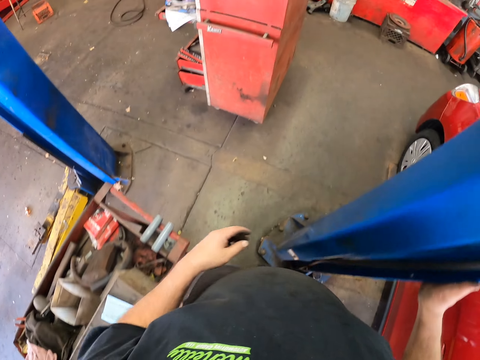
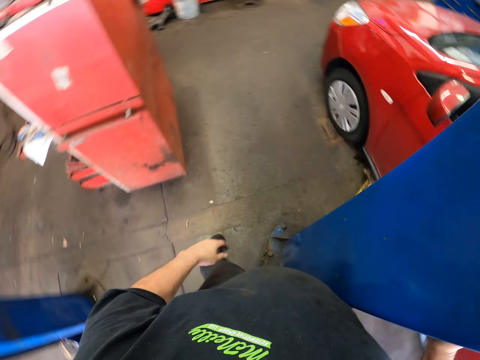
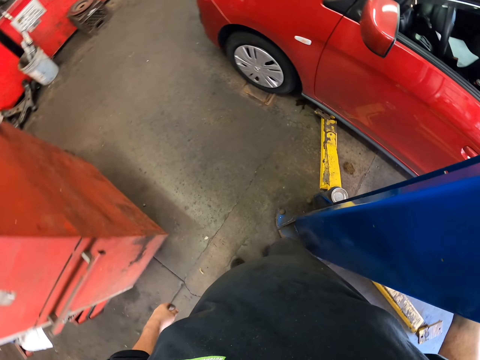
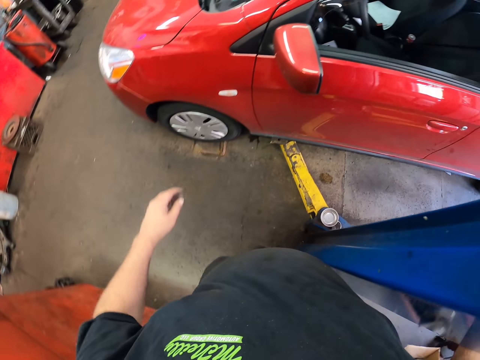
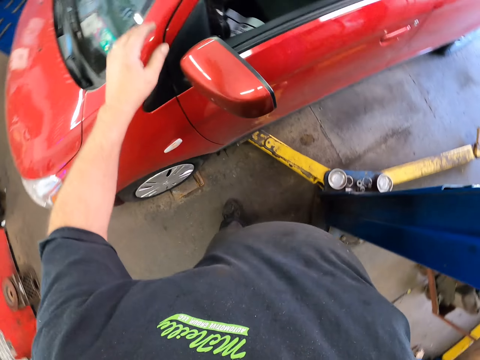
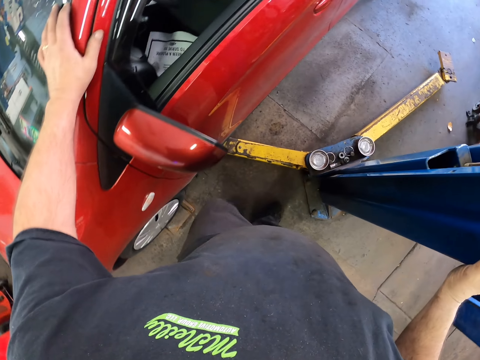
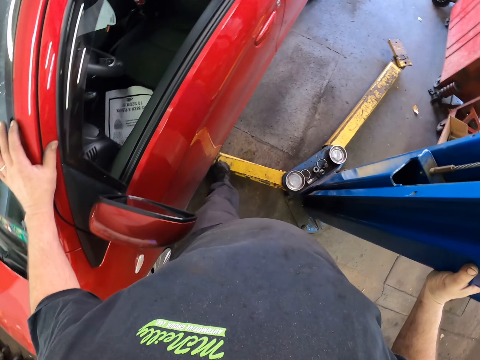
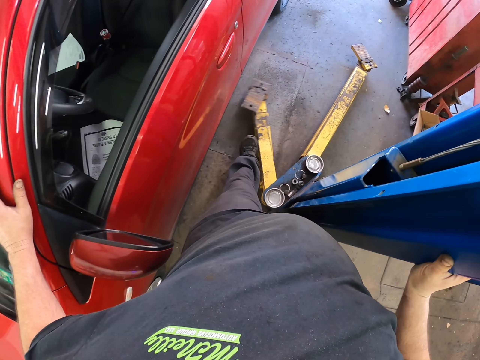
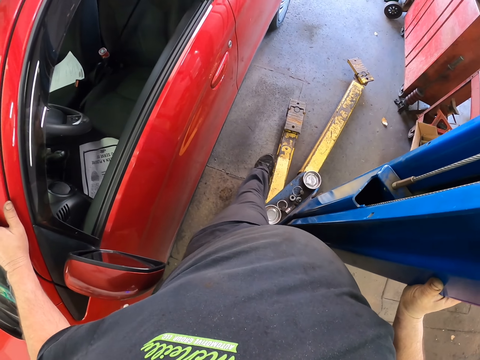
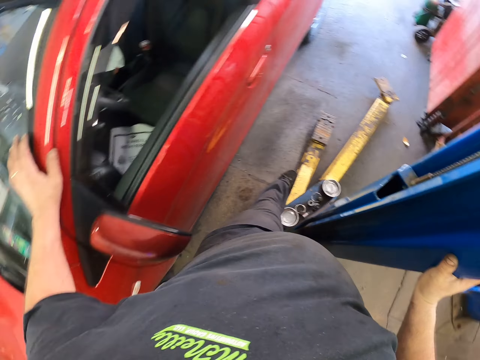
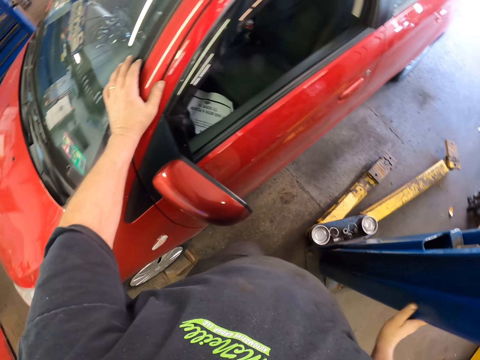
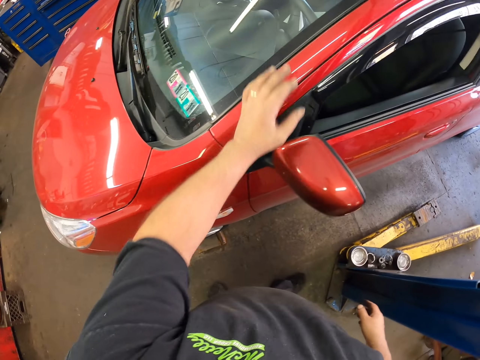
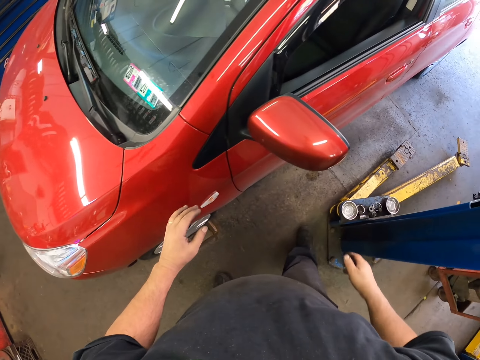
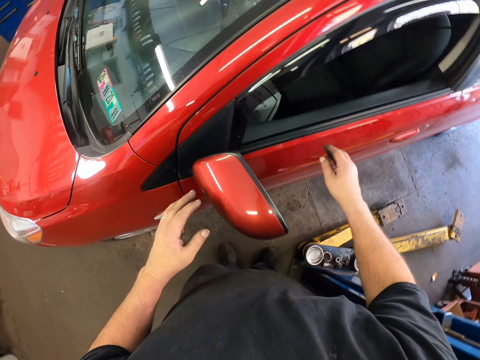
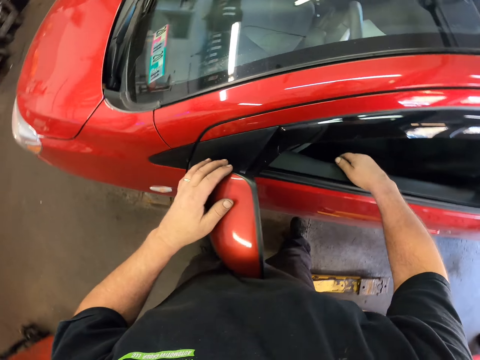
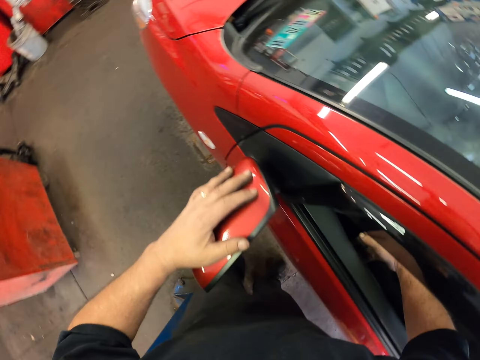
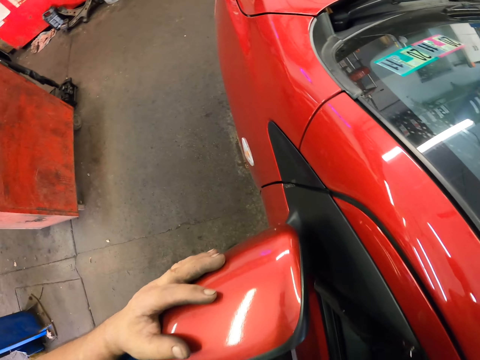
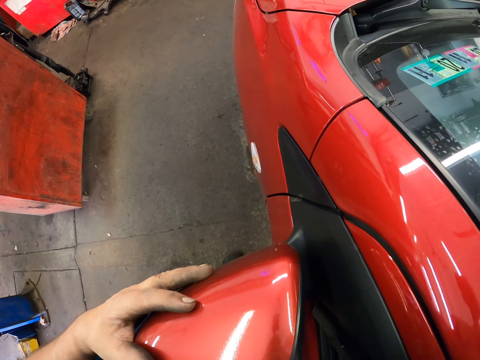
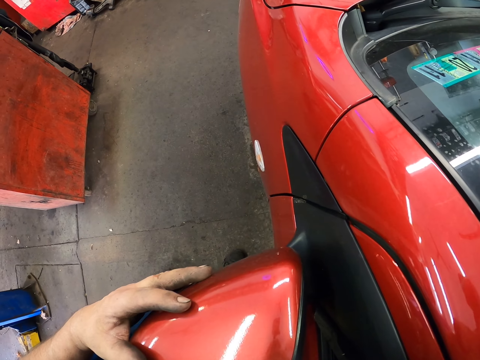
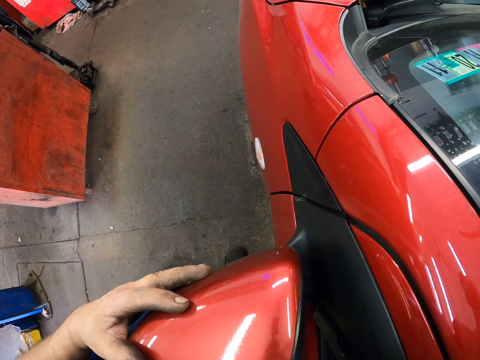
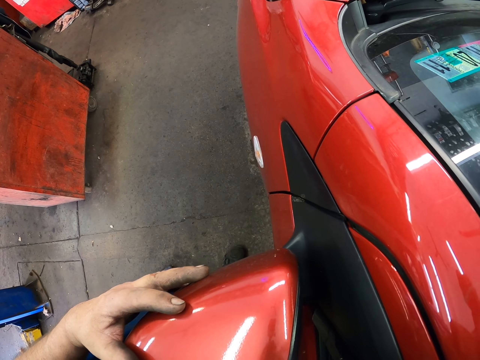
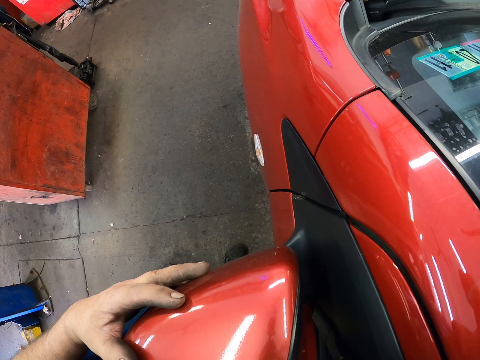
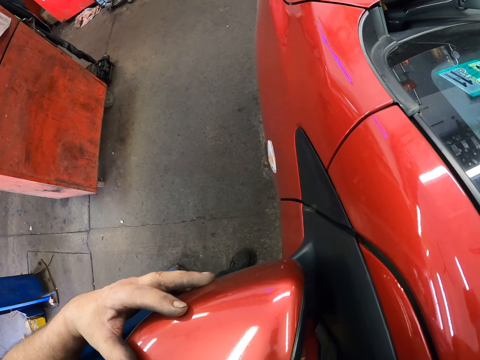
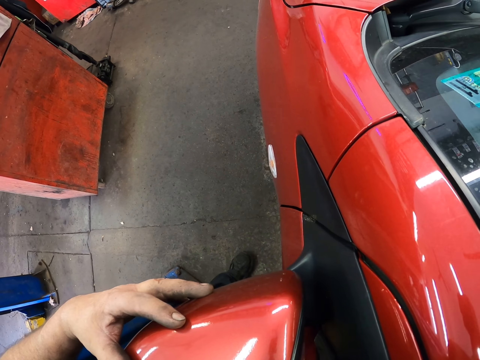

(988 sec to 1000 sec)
The camera wearer touches something. They walk around the garage. They touch the red car. They push the yellow metal bar with the leg. They look around the car. They touch the red car.

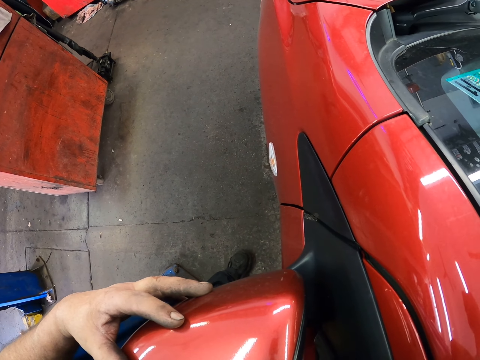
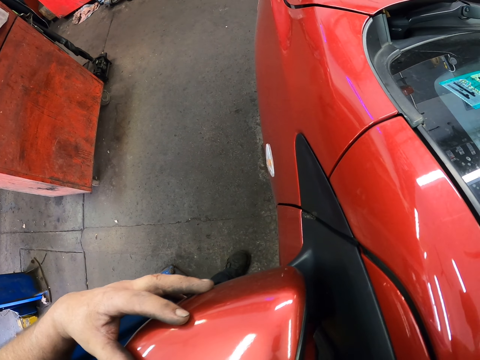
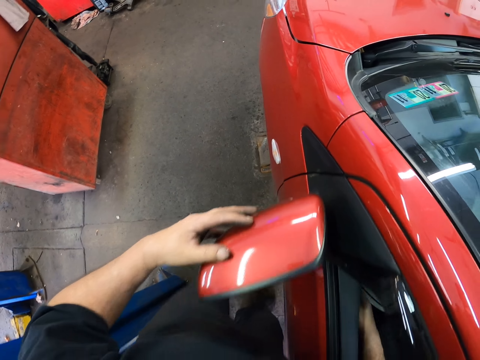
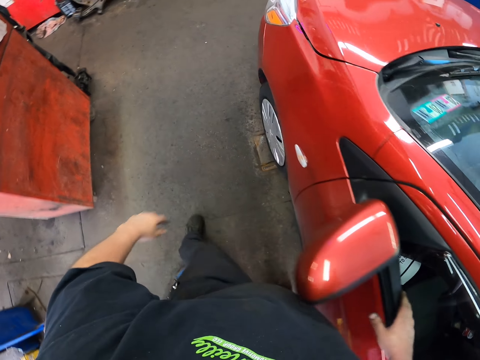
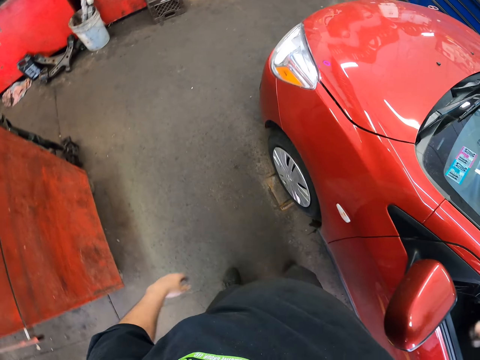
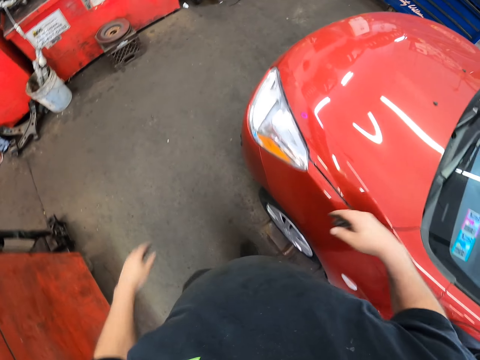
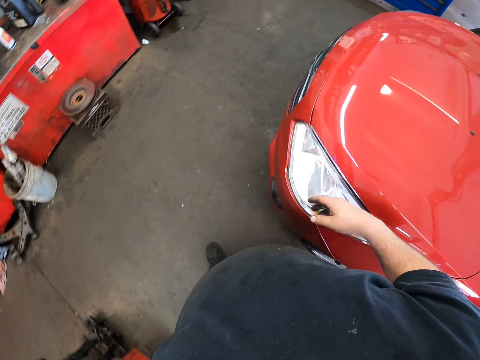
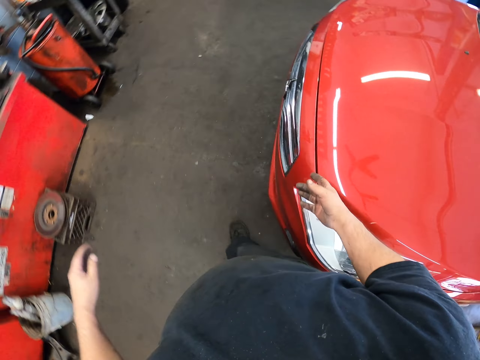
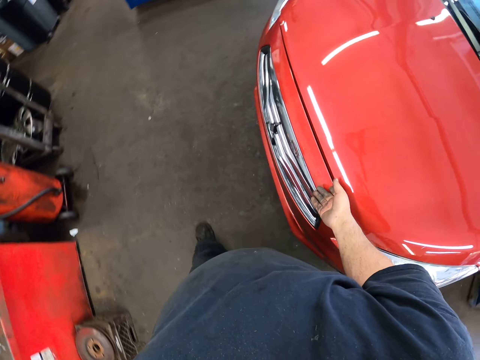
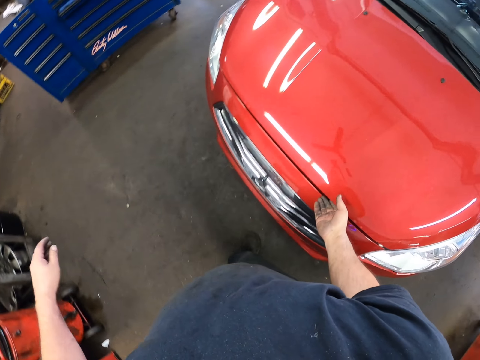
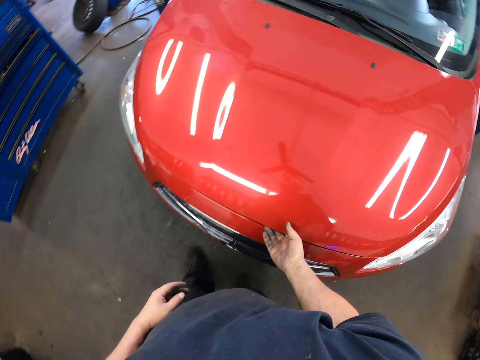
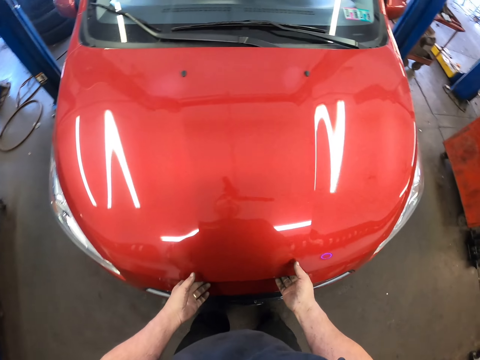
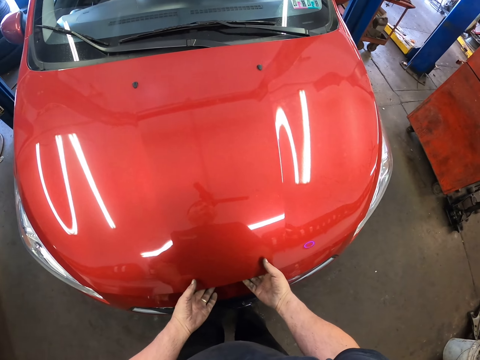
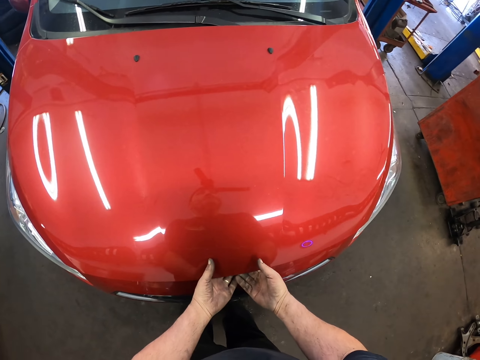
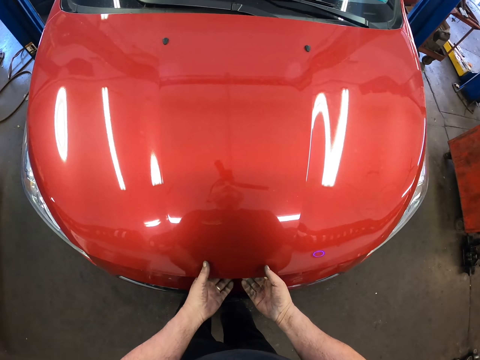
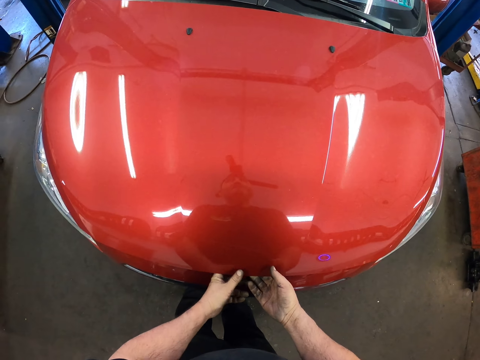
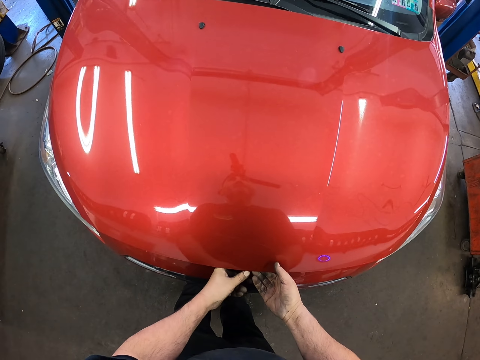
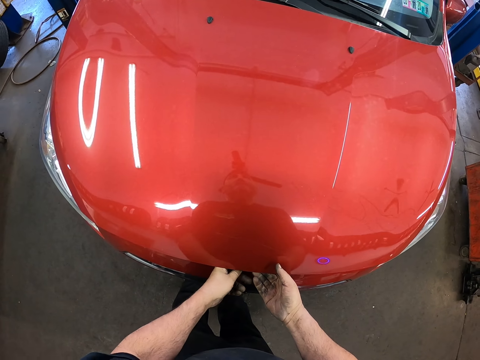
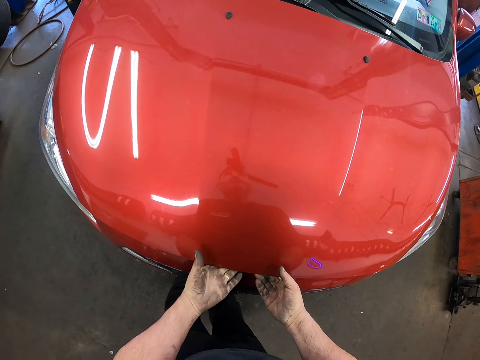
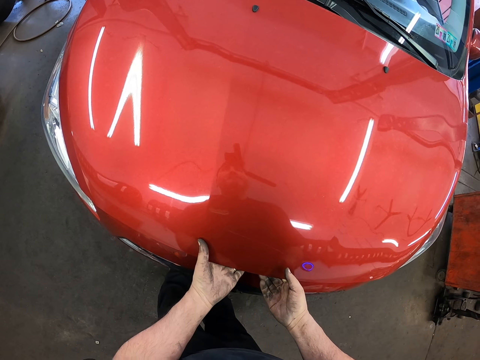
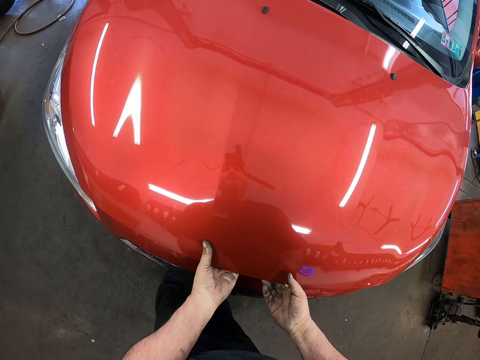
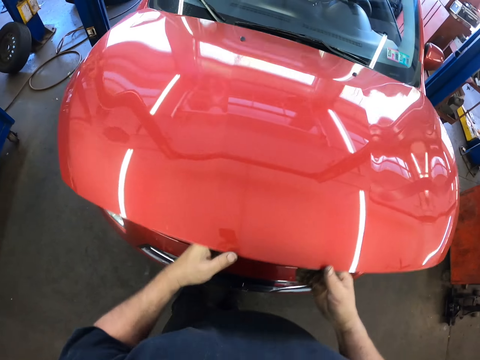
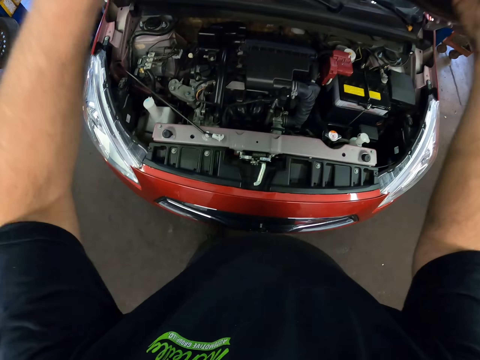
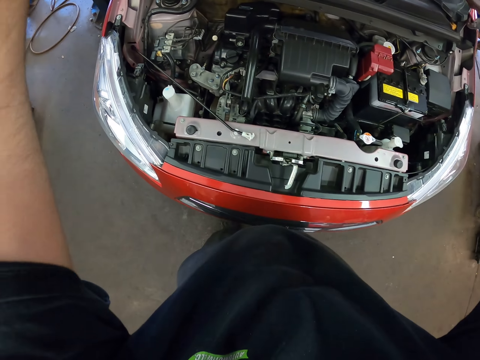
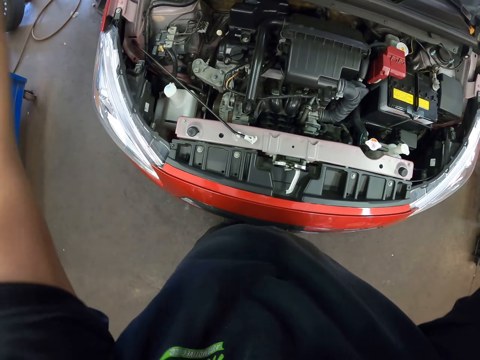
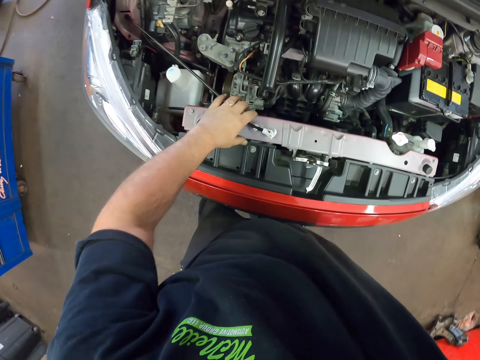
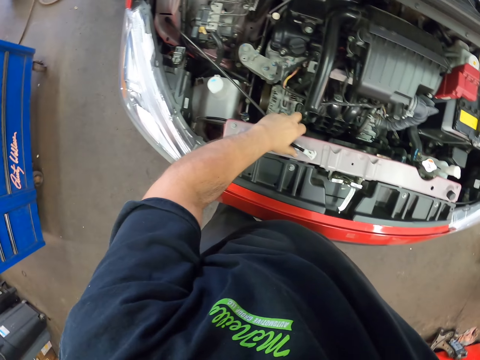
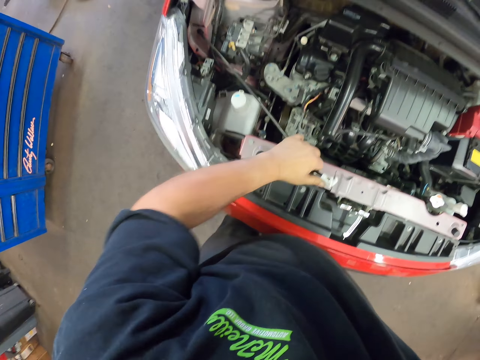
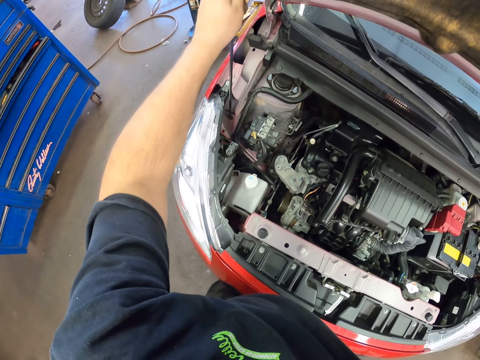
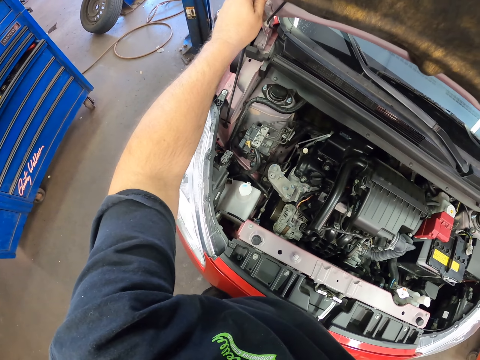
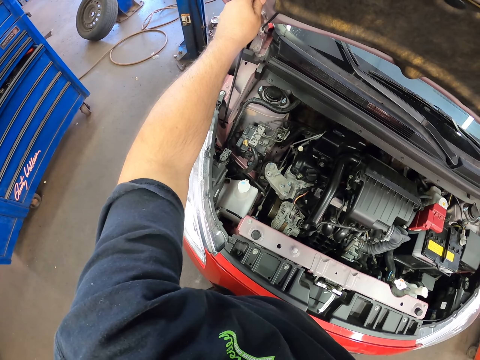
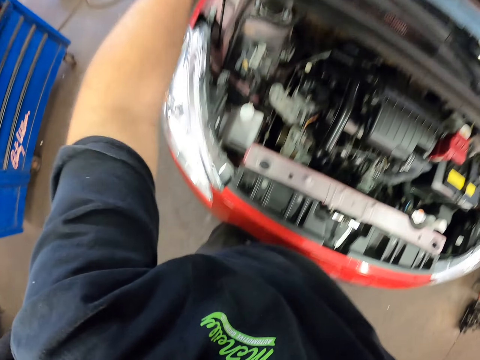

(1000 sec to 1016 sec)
The camera wearer walks around the working area. They touch the car bonnet, open the car bonnet. They open the car bonnet. They pick up the bonnet stand and support the bonnet with the stand.
